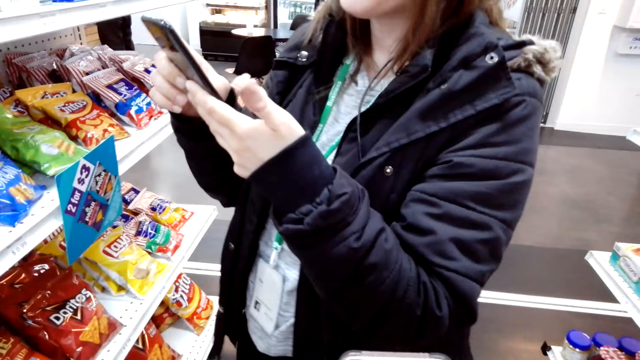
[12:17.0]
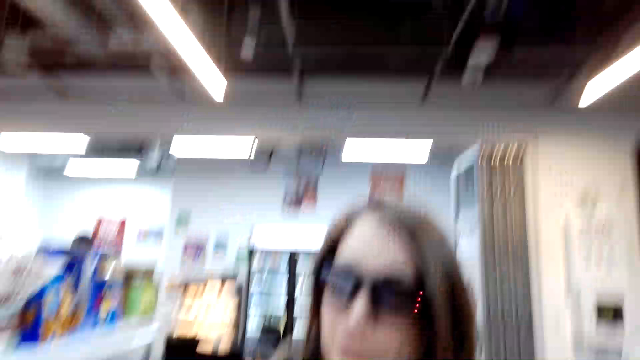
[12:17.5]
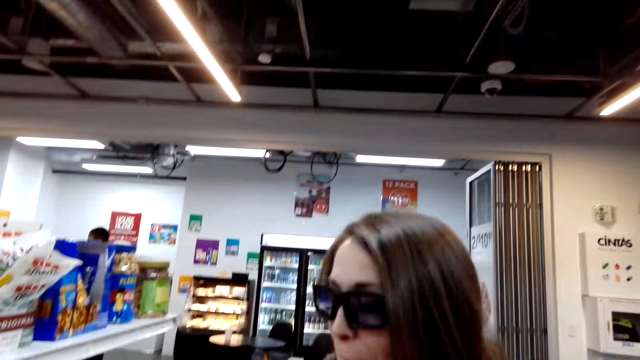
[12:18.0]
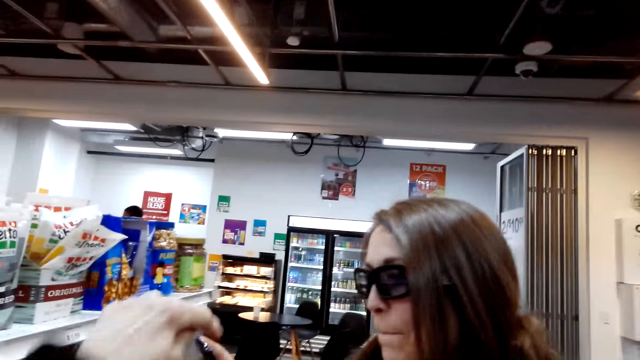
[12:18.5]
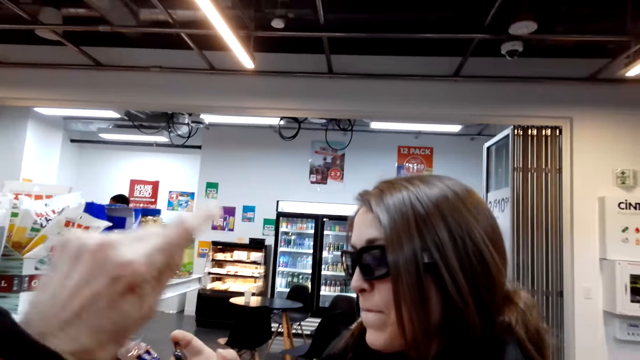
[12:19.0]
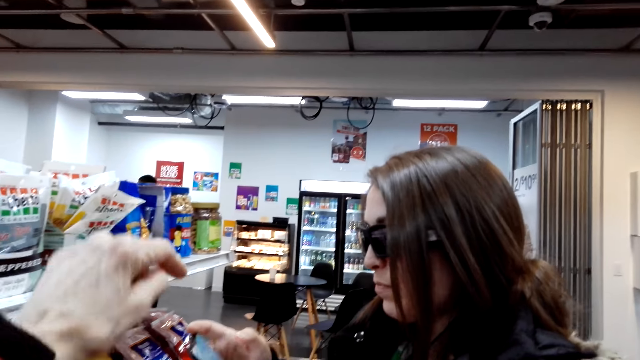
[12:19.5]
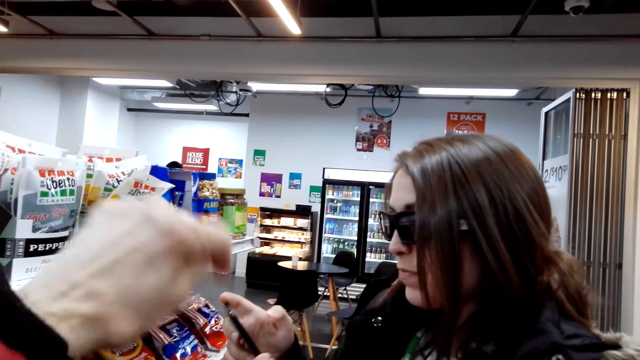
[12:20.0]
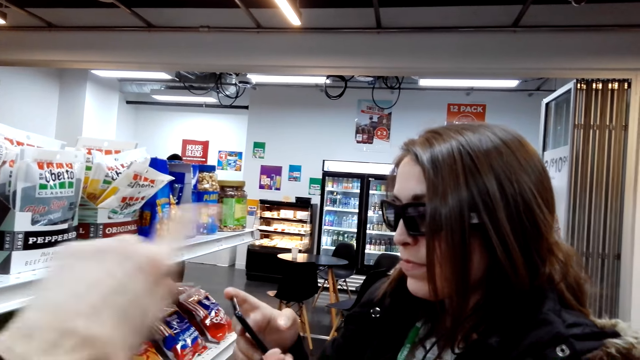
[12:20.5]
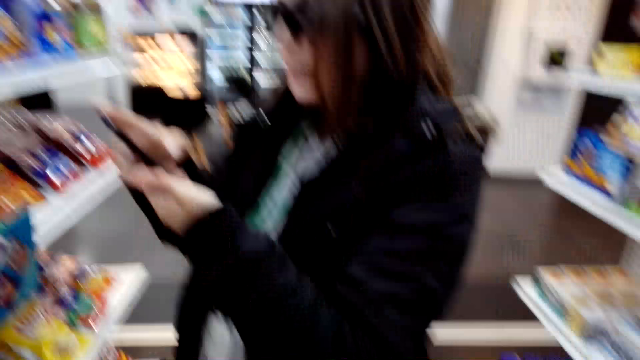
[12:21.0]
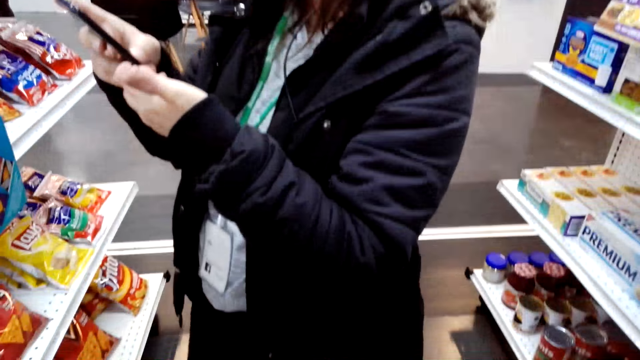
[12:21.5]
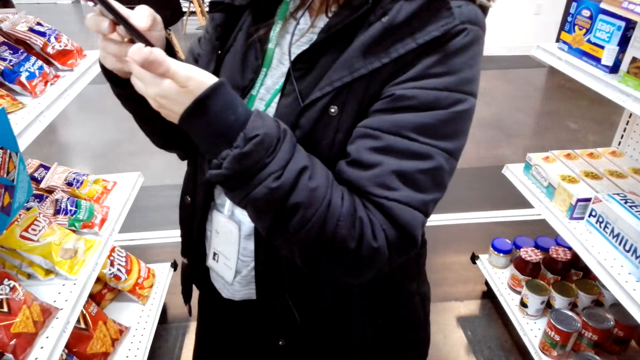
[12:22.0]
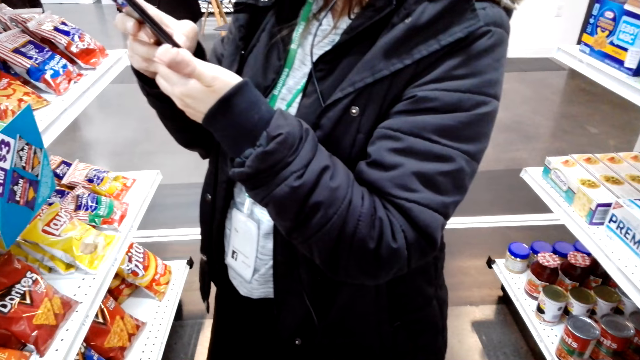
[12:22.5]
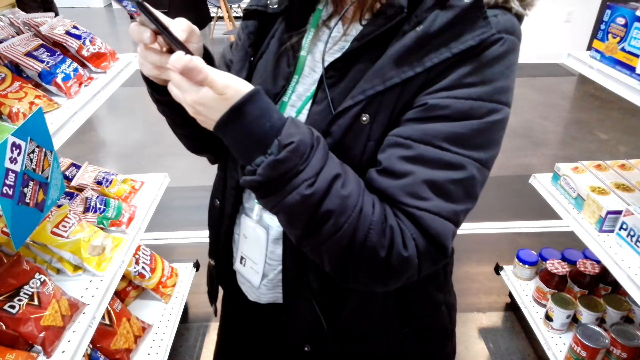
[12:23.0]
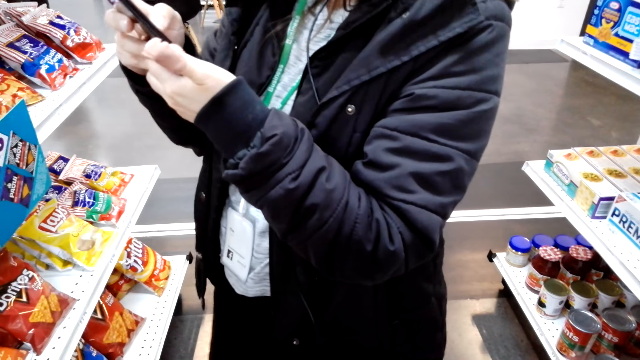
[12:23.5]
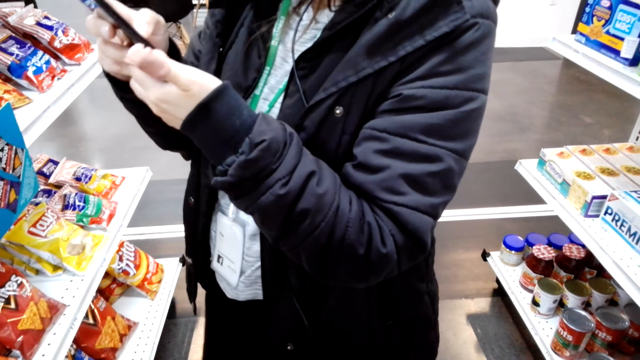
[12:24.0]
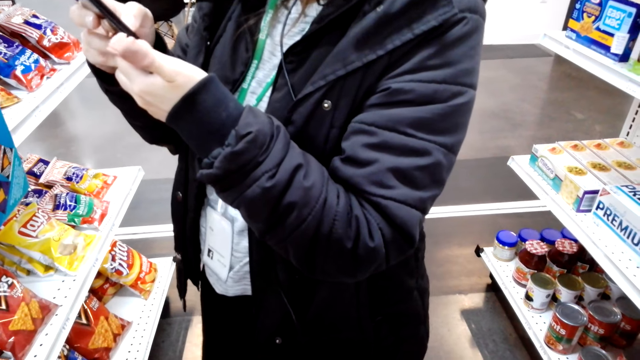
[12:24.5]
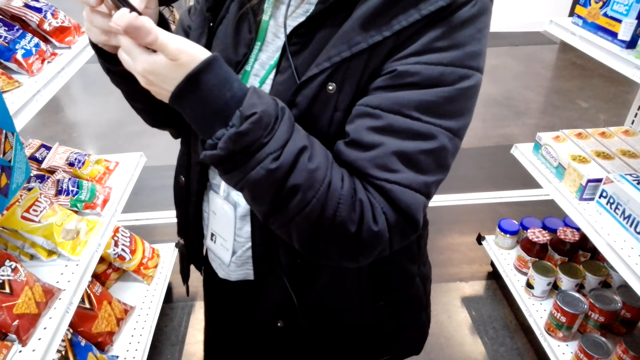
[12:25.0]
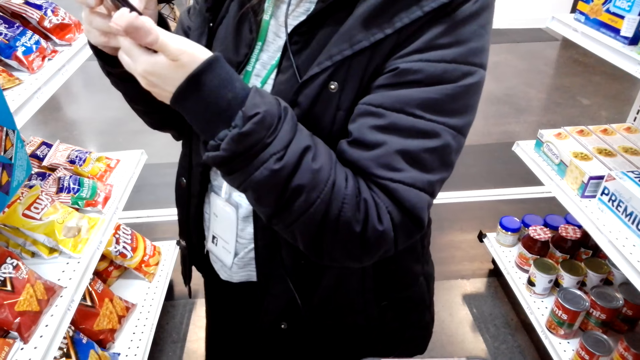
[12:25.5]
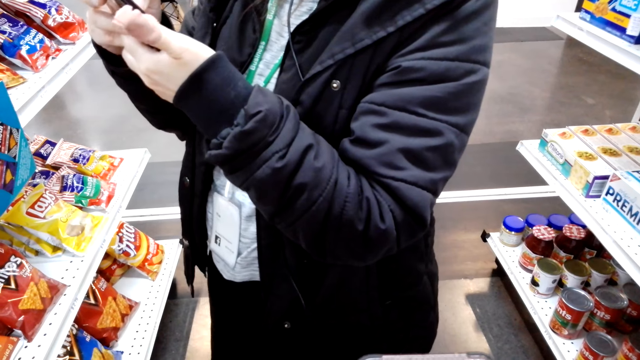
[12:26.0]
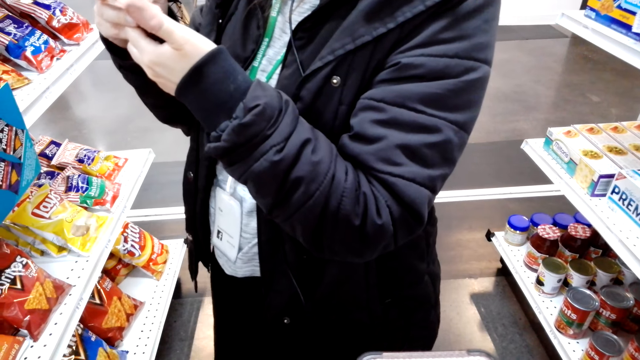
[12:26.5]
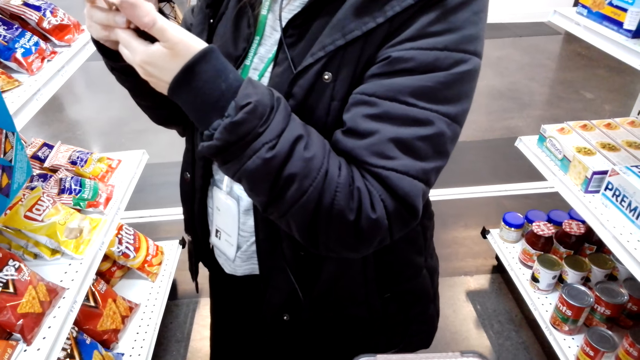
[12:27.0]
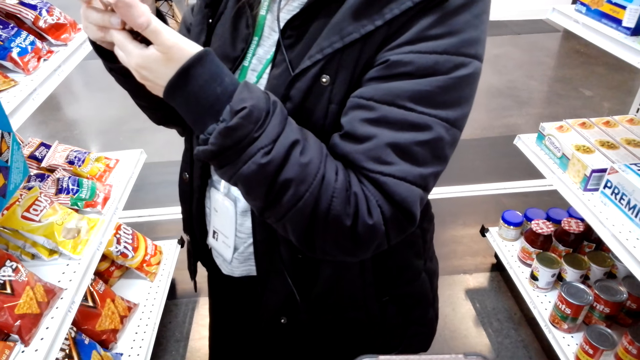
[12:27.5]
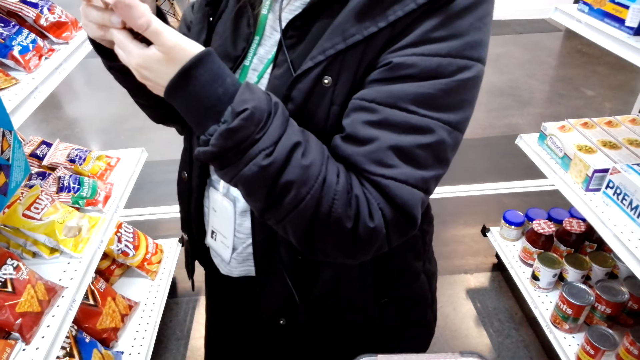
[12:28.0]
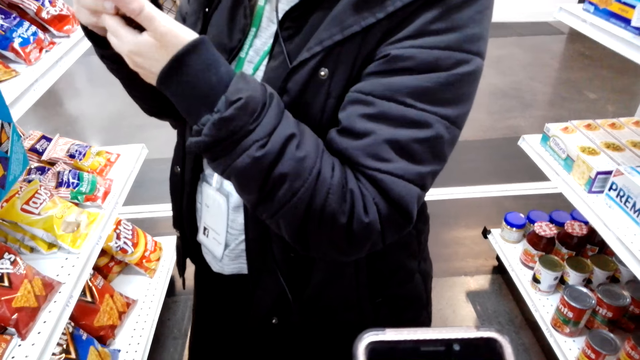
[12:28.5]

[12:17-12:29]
The camera wearer talks in the store. They use the phone. They explain to a woman. The woman swings her leg.

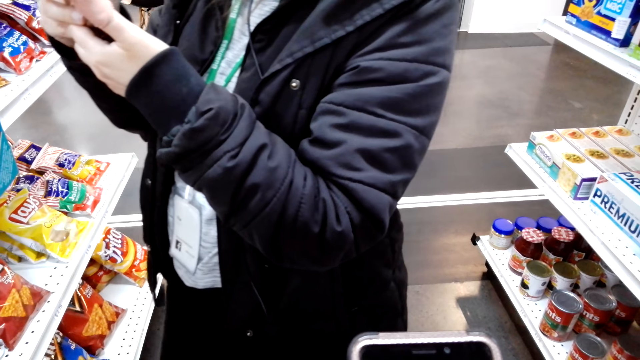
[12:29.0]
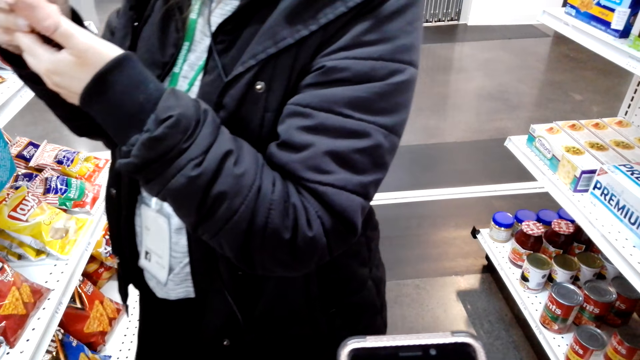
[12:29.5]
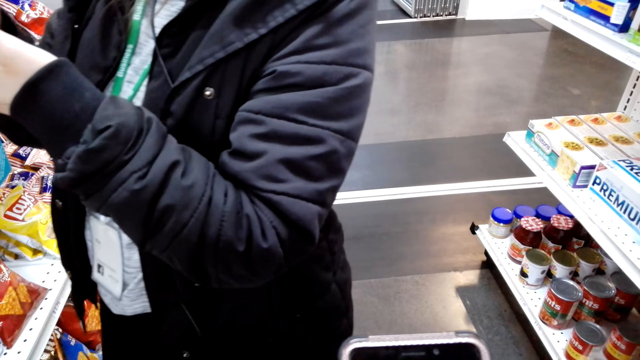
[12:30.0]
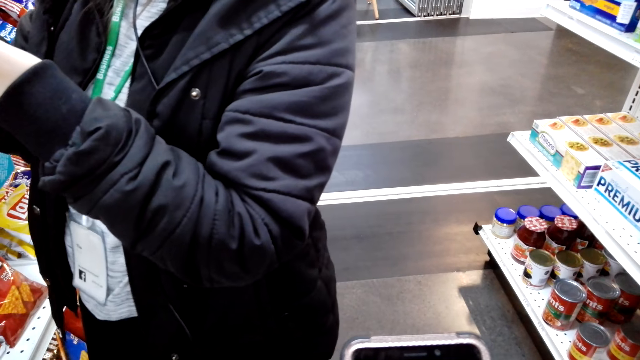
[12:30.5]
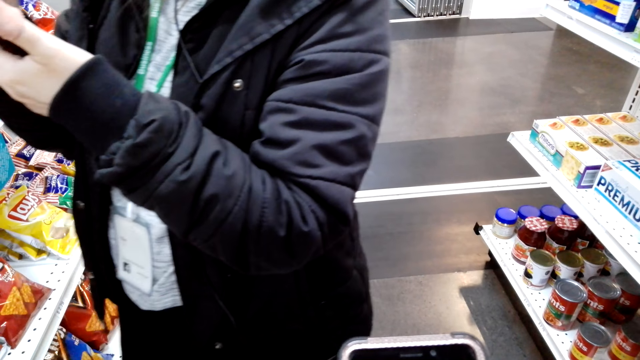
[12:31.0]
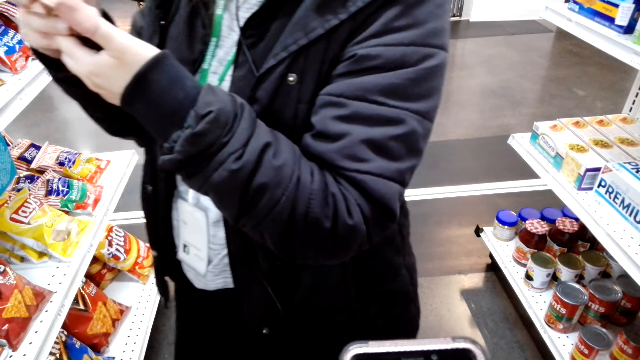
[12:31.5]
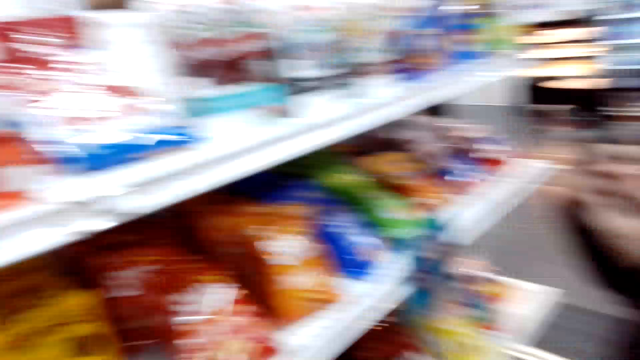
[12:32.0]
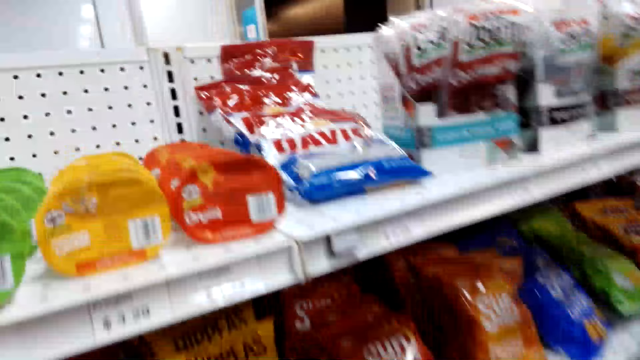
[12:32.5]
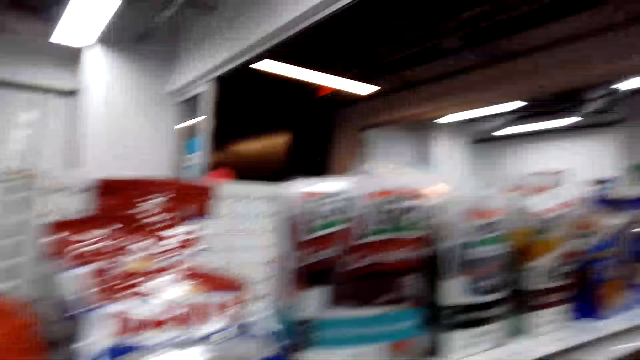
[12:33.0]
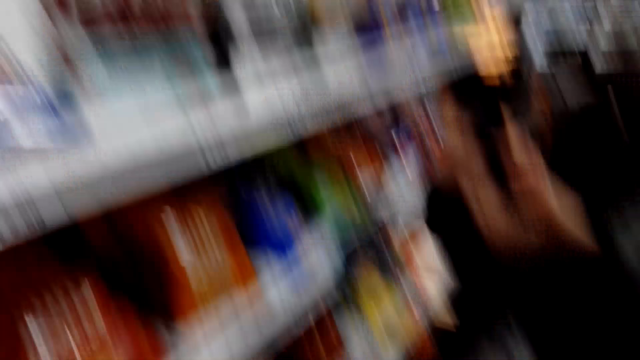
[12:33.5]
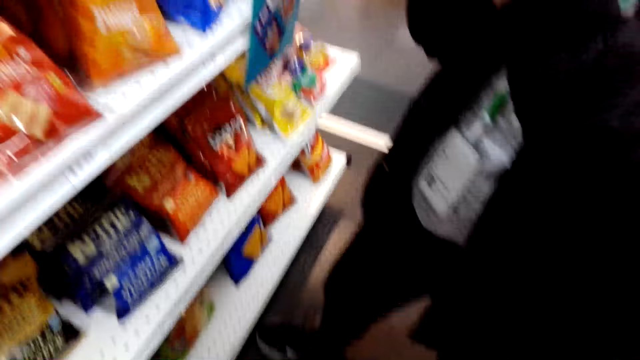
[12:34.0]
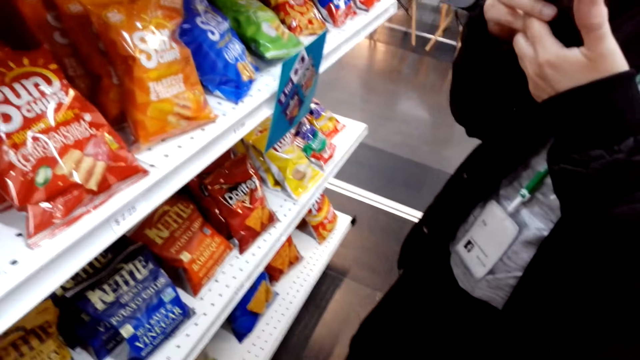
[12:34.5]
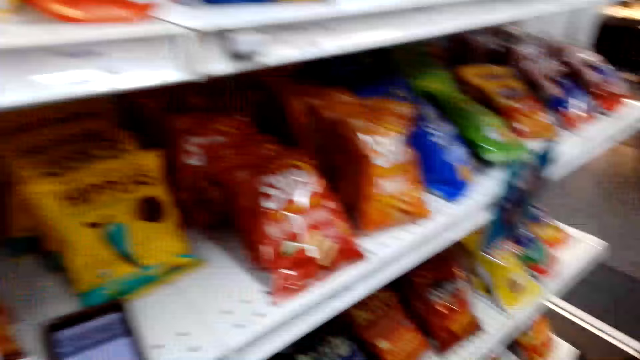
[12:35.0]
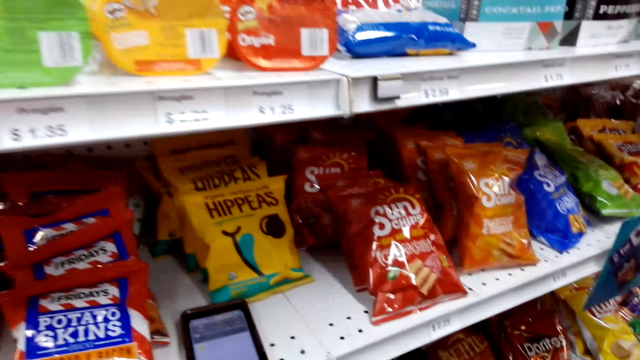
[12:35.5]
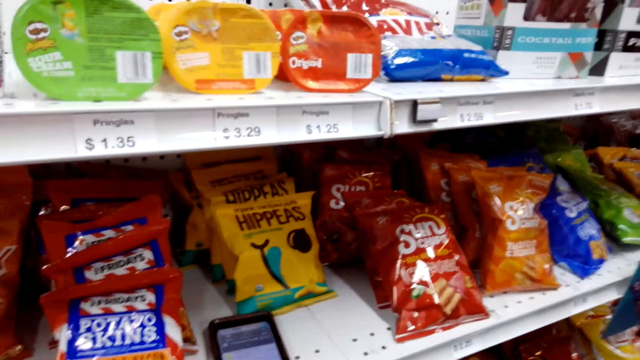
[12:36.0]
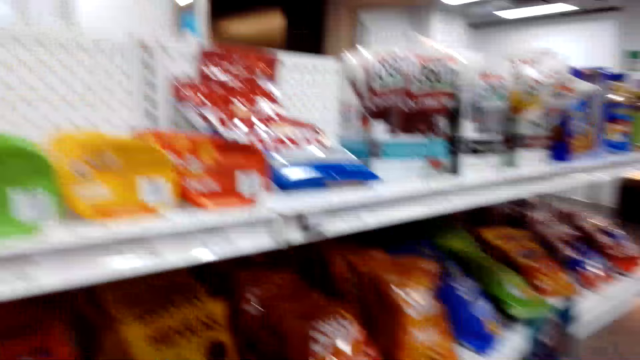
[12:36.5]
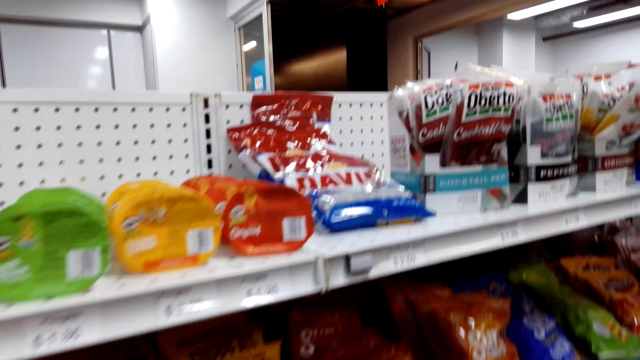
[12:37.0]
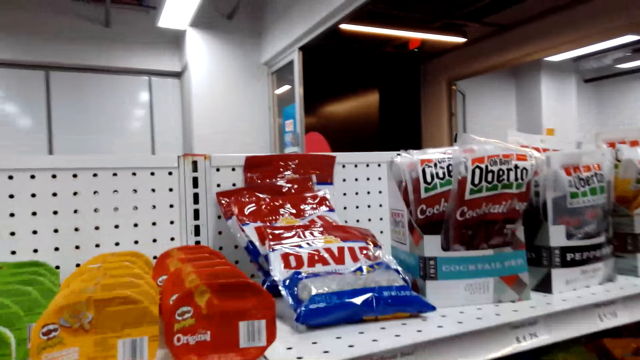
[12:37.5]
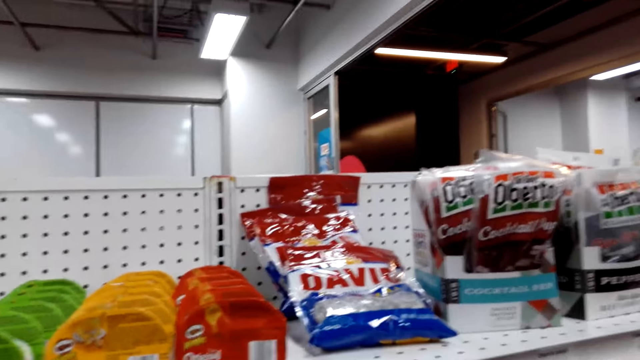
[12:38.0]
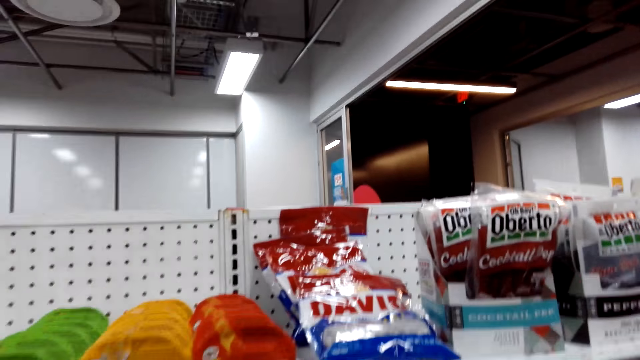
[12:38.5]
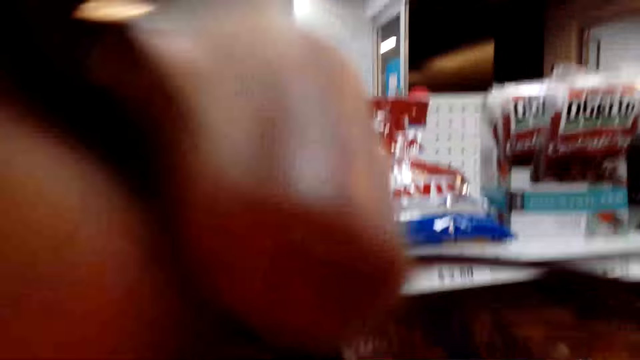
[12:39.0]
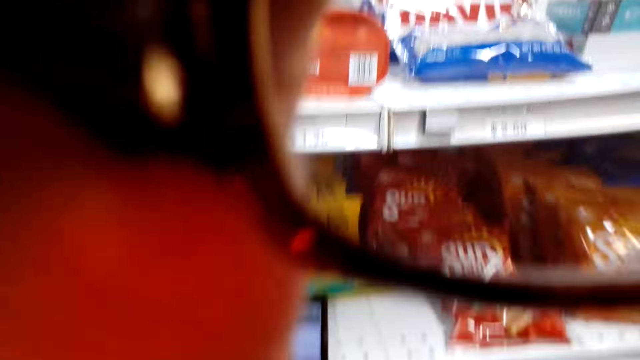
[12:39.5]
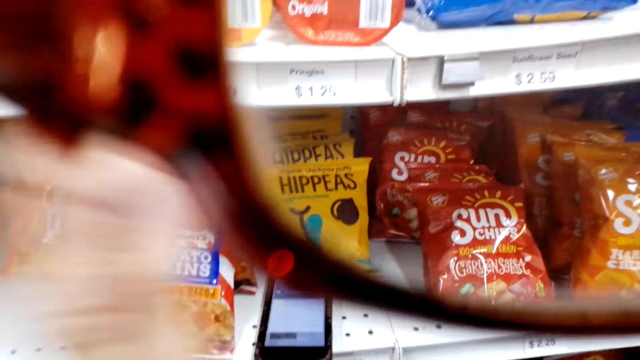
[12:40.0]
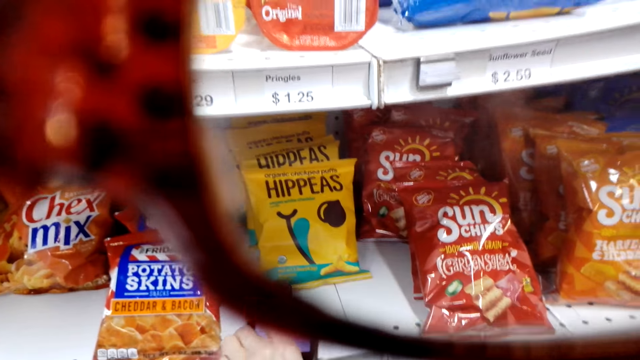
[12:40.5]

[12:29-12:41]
The camera wearer looks around the store. They hold the glasses. They adjust their camera.
